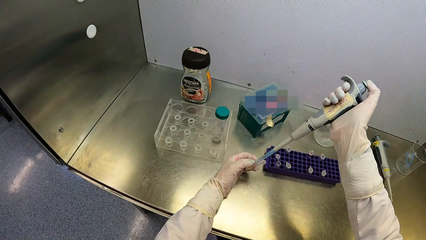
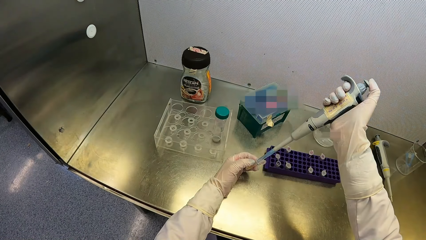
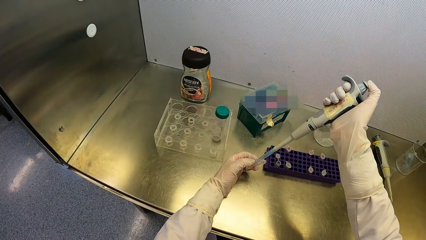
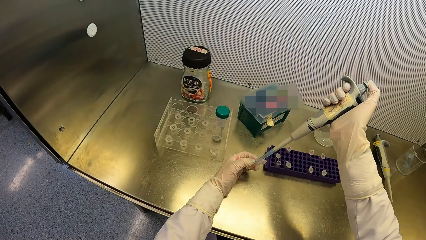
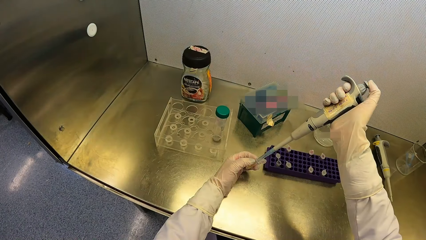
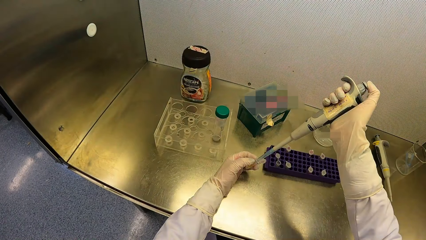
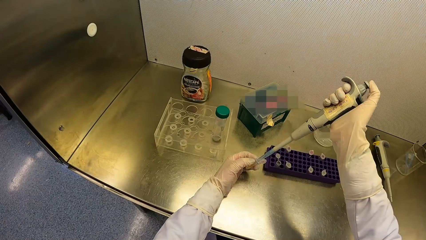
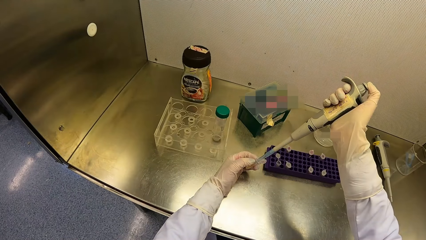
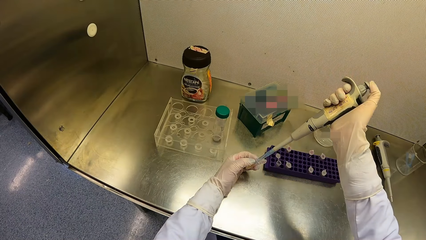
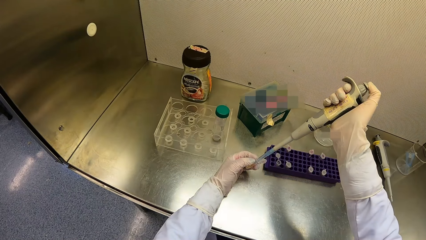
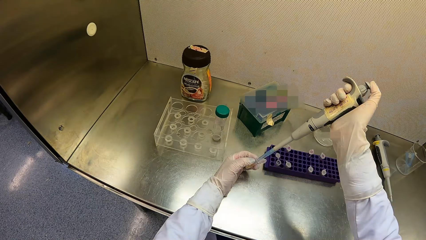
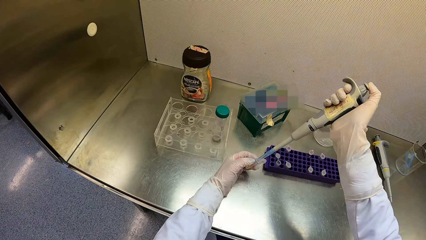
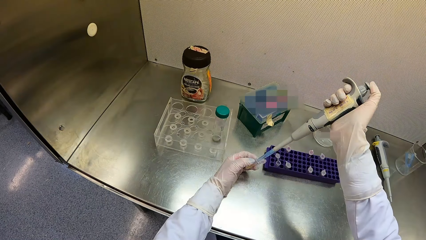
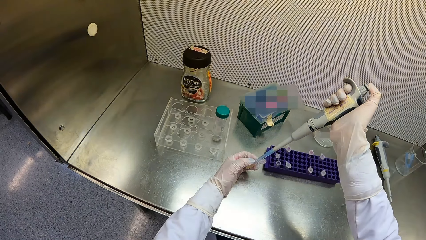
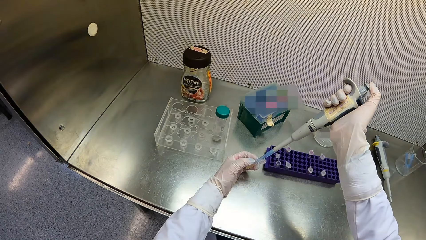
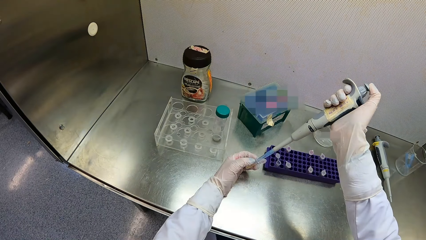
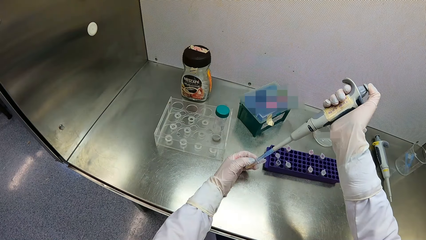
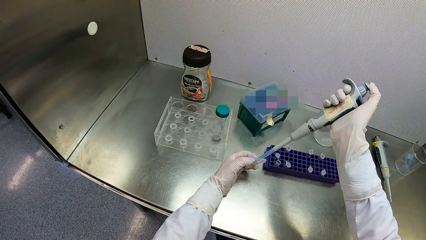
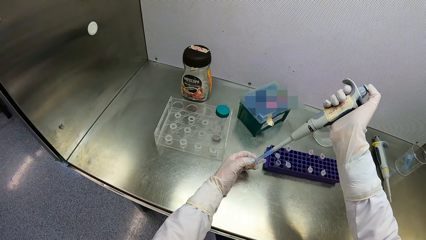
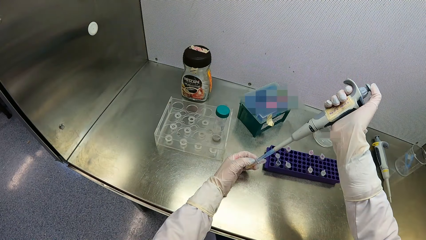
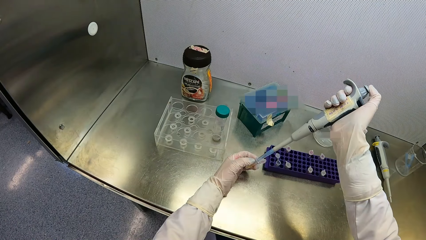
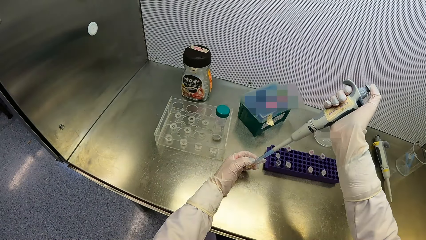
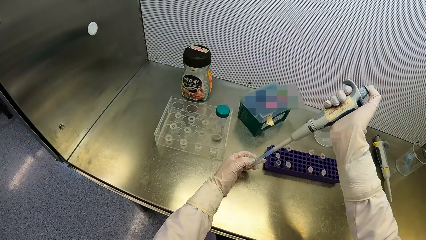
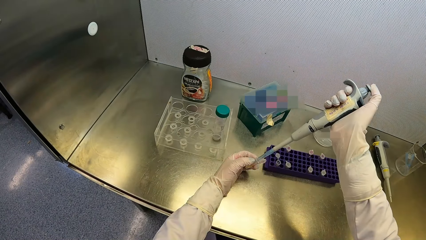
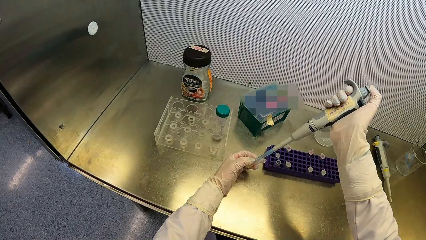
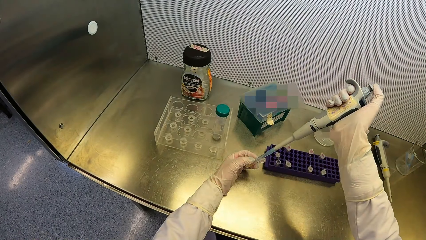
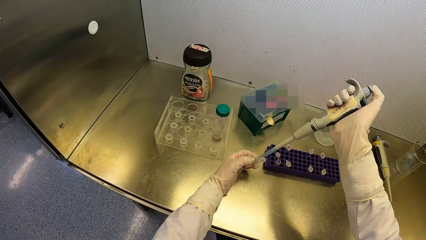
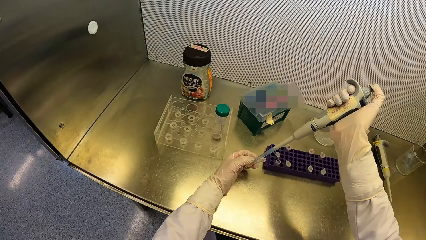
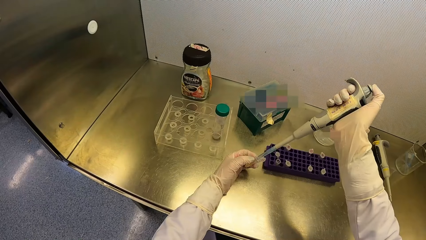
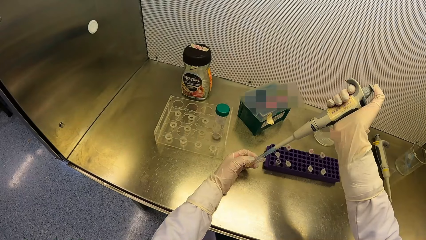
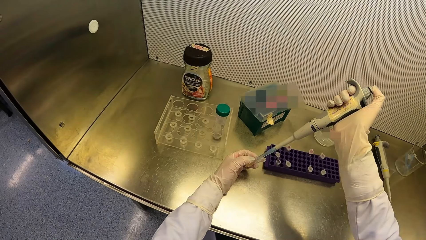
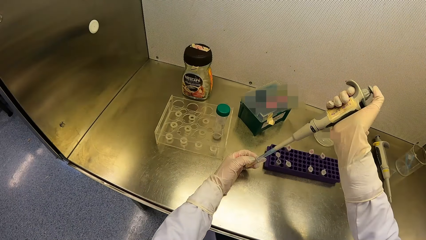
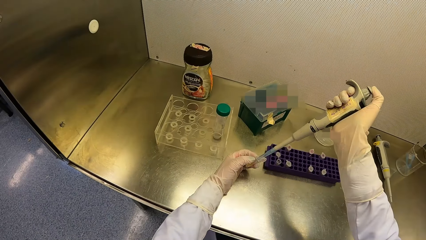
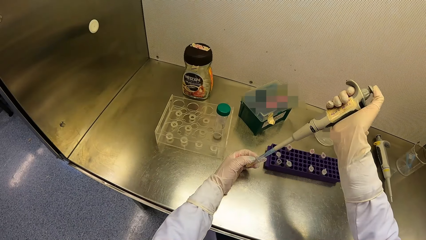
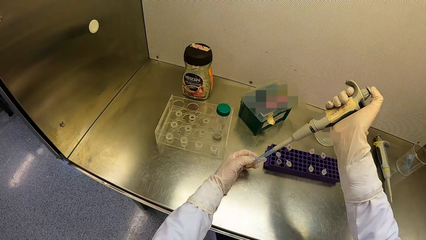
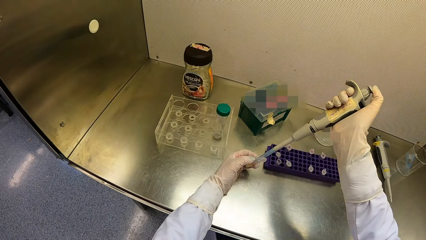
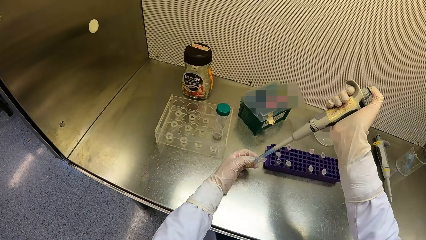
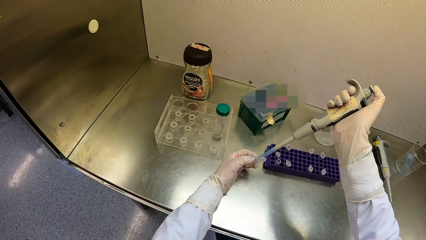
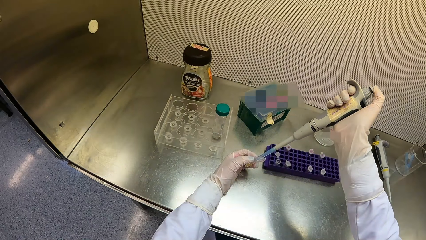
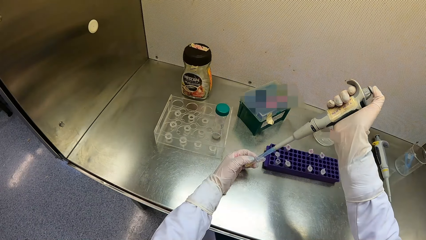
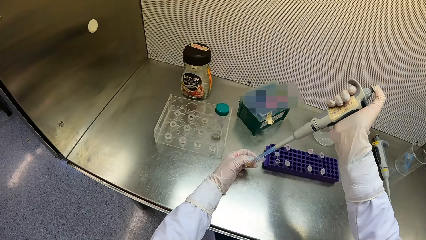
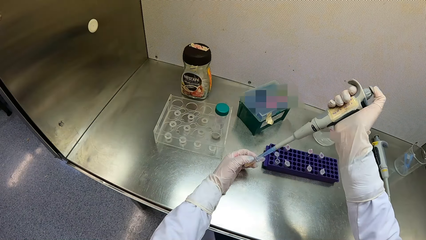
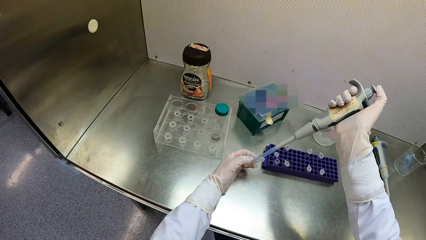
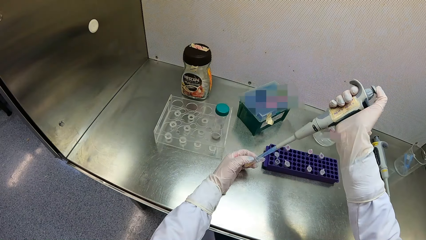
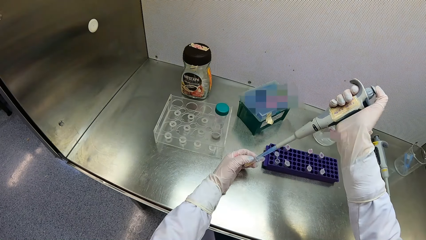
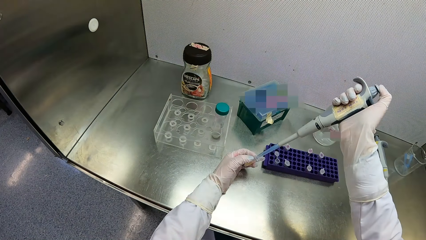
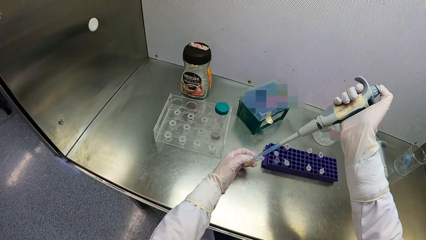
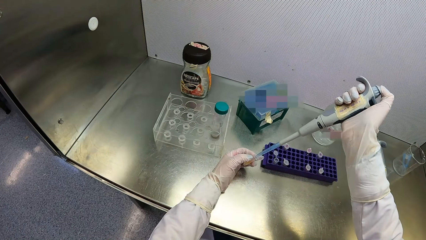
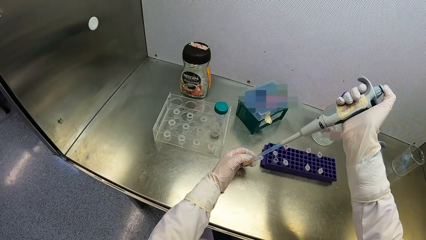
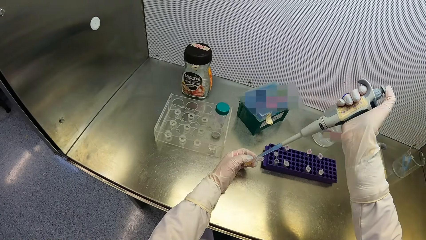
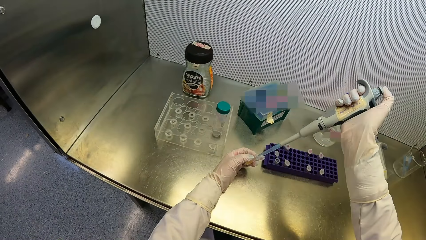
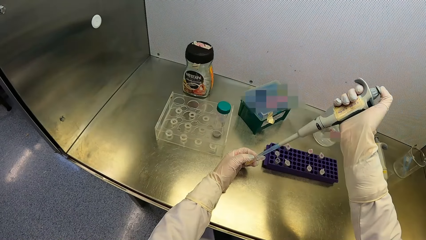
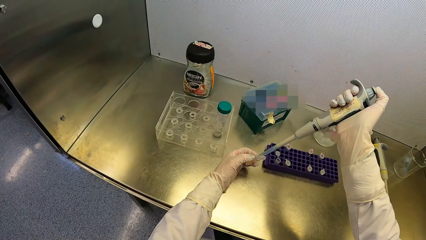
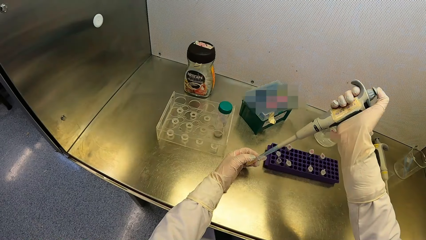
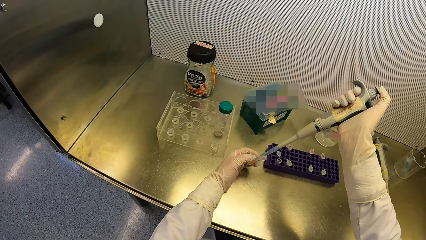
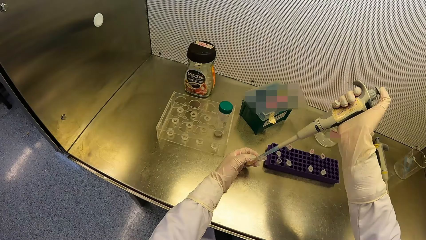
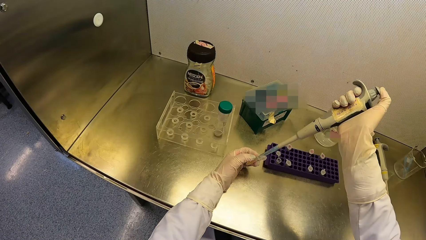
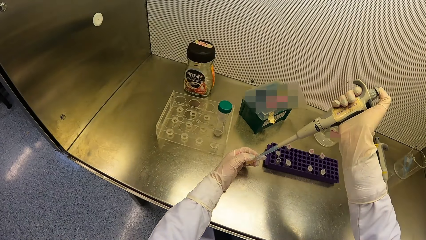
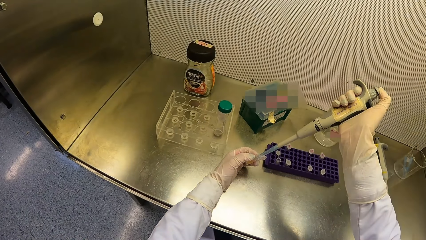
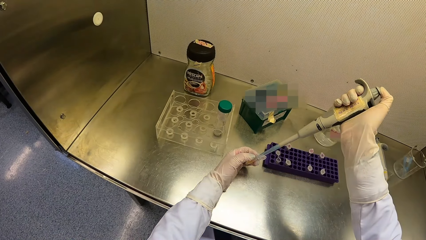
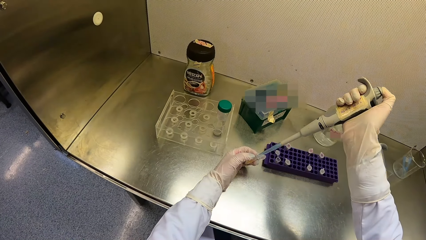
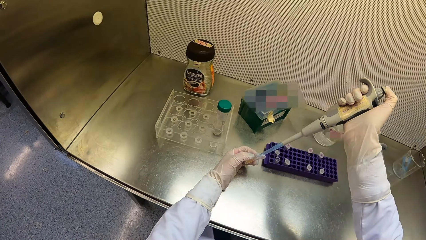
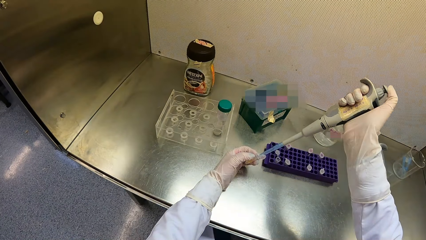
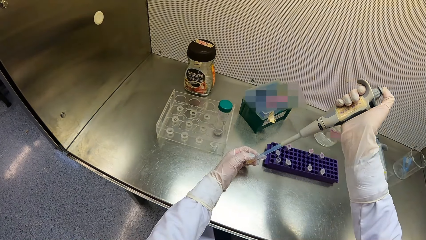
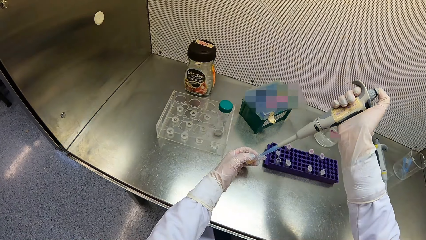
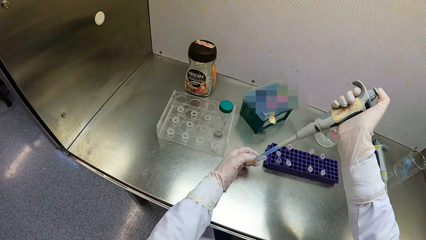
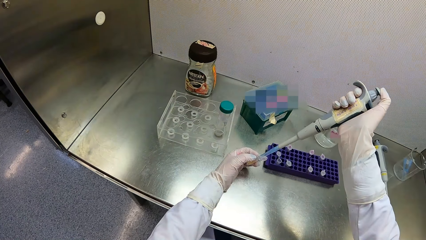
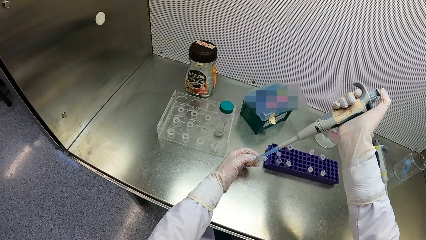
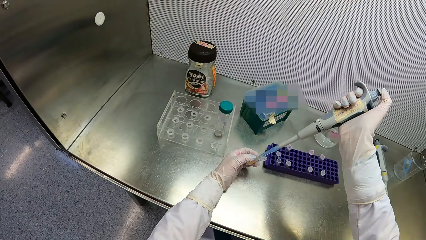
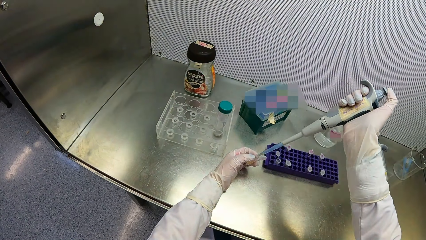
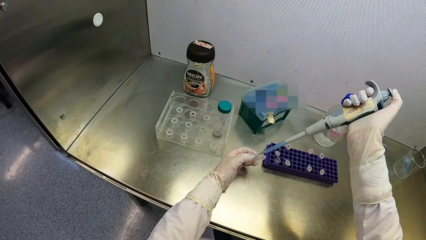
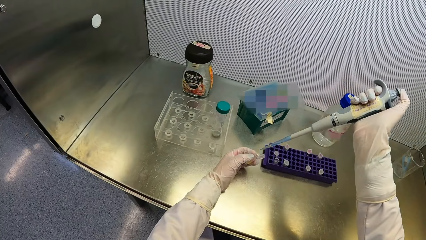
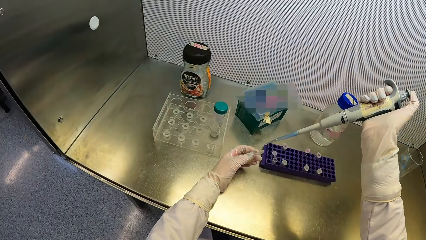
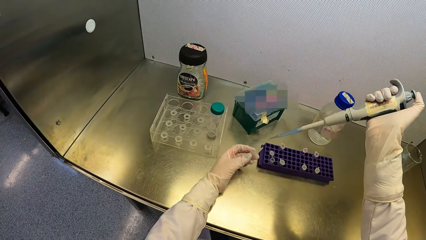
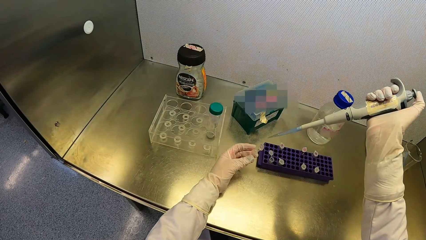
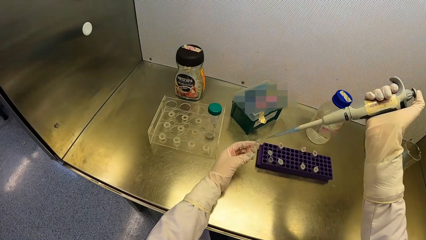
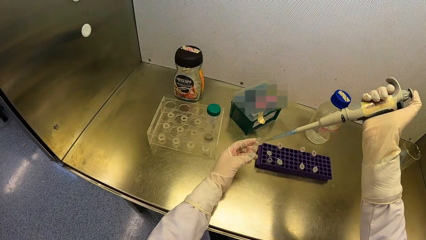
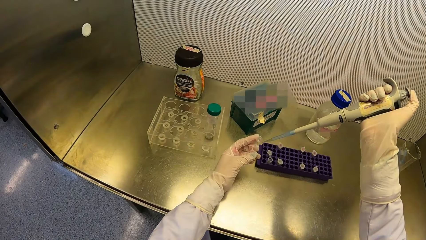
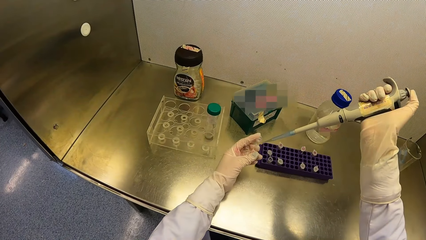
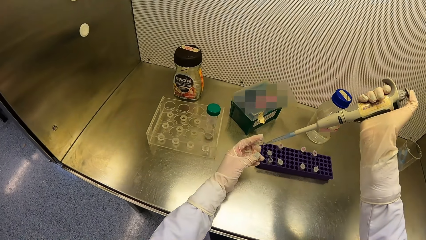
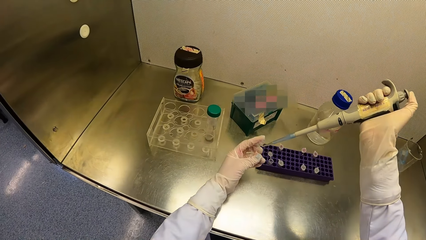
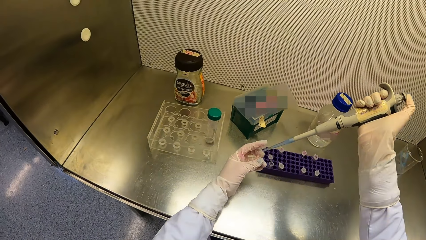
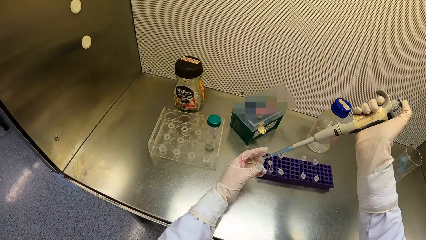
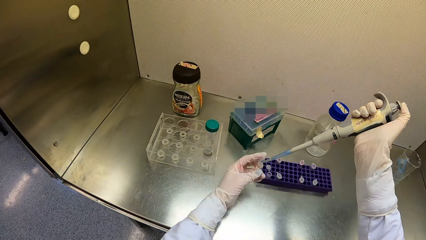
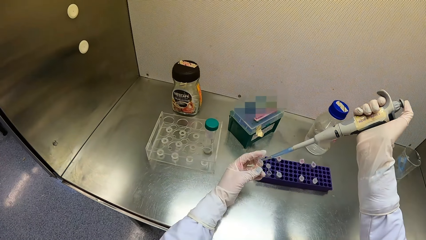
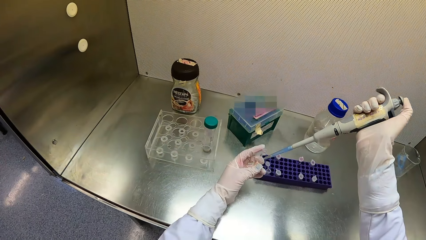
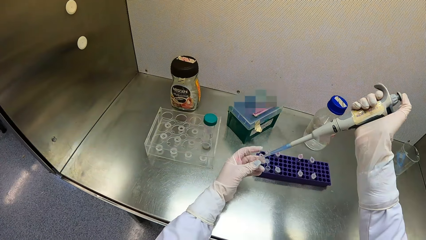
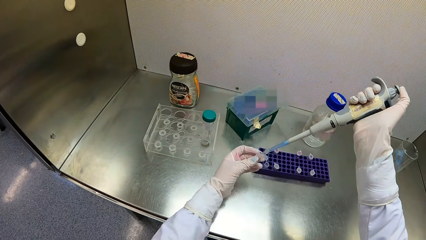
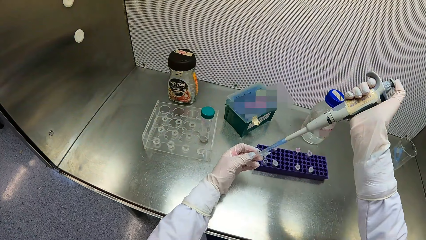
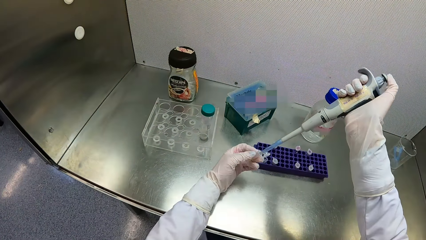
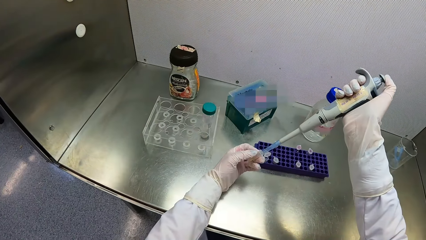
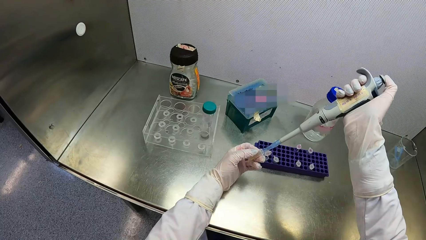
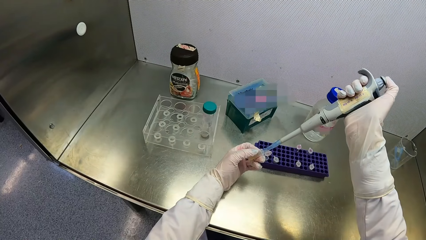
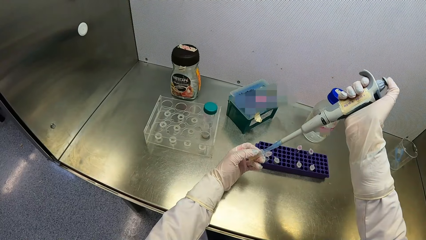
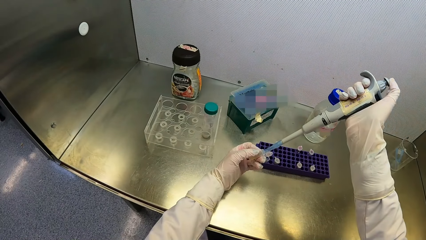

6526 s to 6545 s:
The camera wearer adjusts the test tube in his left hand.
